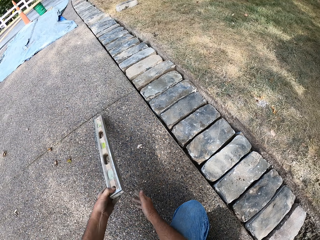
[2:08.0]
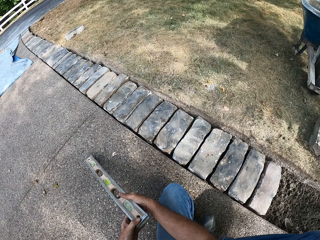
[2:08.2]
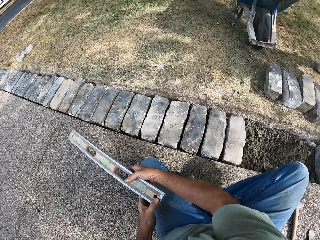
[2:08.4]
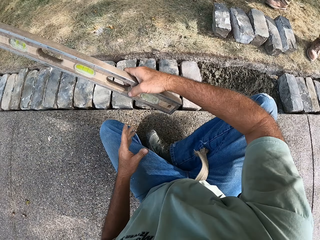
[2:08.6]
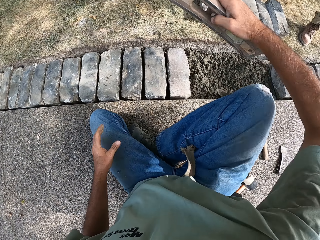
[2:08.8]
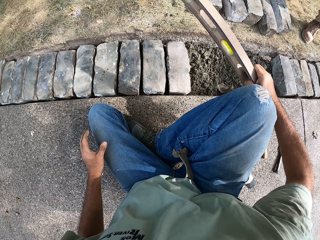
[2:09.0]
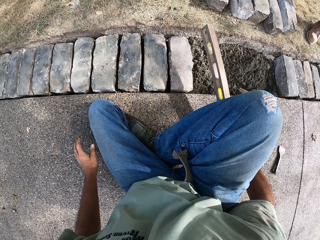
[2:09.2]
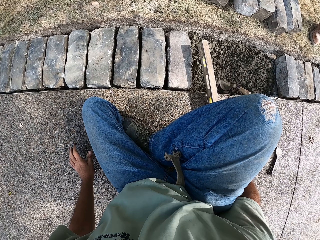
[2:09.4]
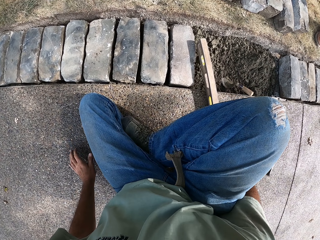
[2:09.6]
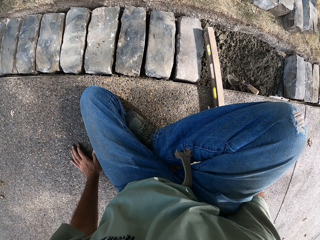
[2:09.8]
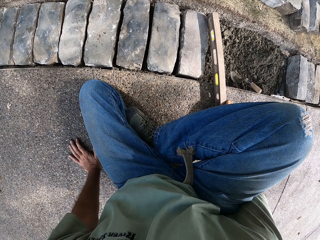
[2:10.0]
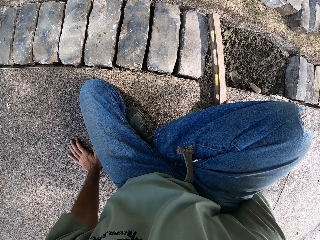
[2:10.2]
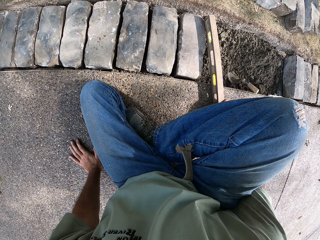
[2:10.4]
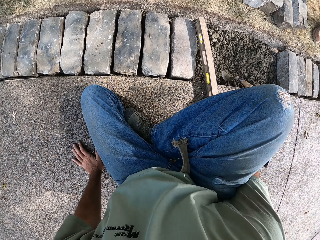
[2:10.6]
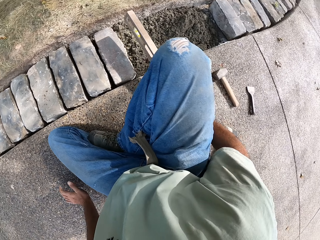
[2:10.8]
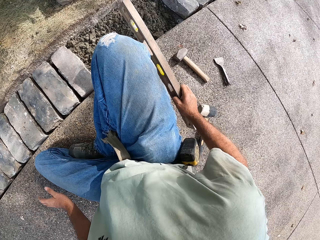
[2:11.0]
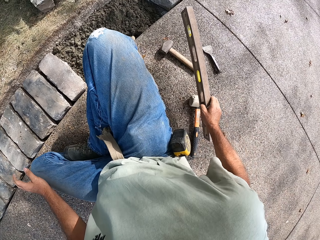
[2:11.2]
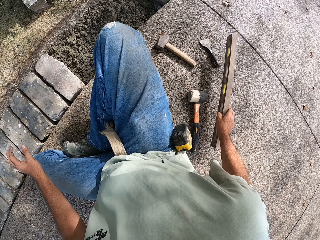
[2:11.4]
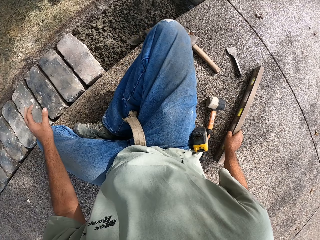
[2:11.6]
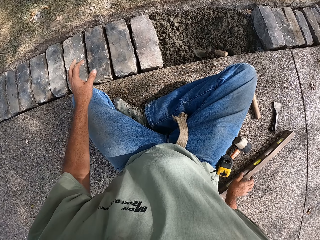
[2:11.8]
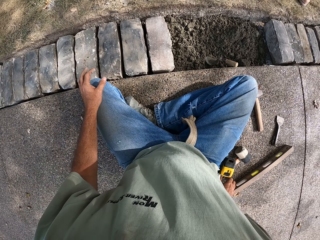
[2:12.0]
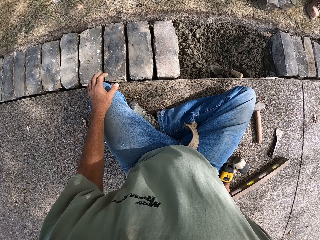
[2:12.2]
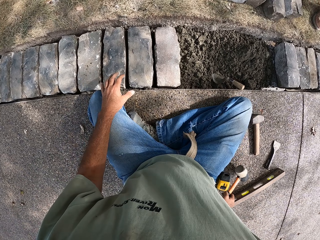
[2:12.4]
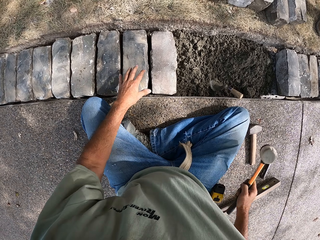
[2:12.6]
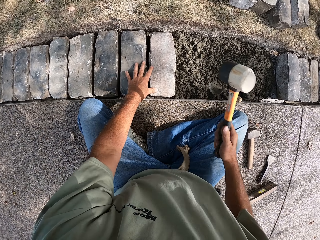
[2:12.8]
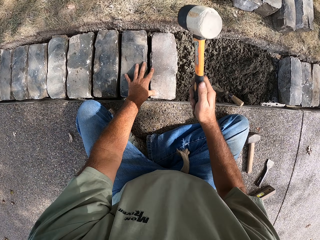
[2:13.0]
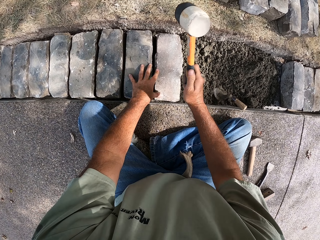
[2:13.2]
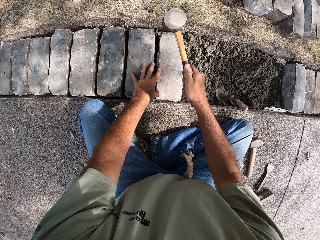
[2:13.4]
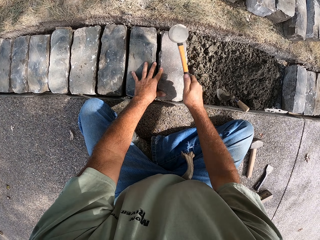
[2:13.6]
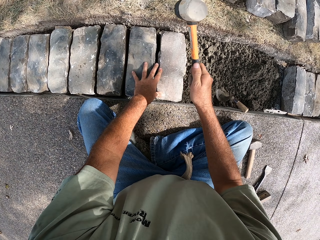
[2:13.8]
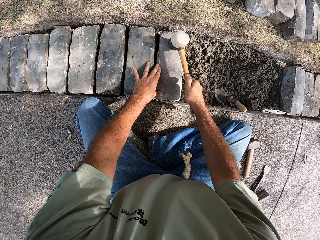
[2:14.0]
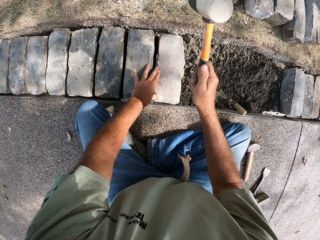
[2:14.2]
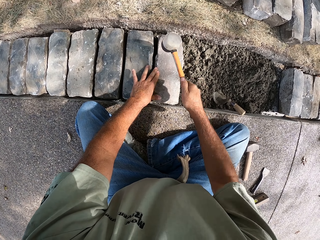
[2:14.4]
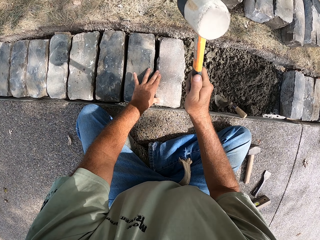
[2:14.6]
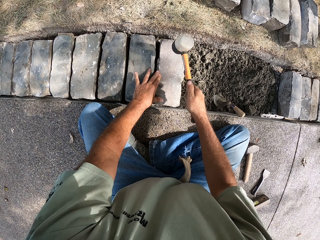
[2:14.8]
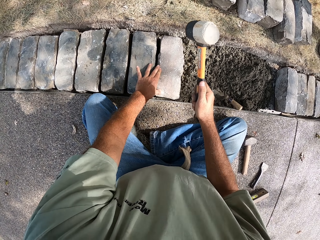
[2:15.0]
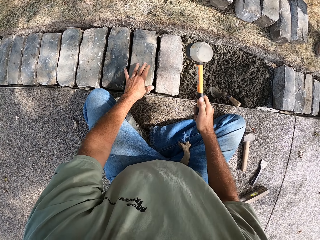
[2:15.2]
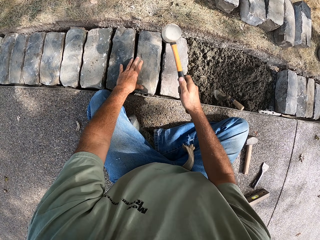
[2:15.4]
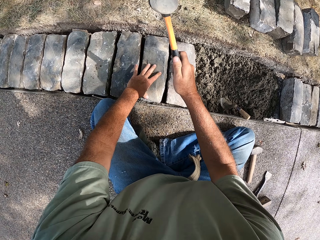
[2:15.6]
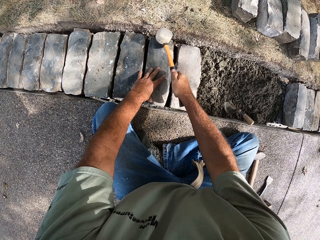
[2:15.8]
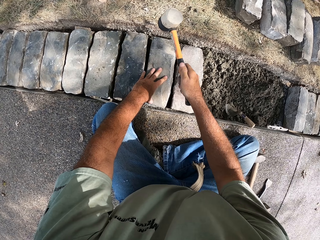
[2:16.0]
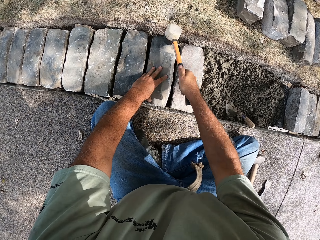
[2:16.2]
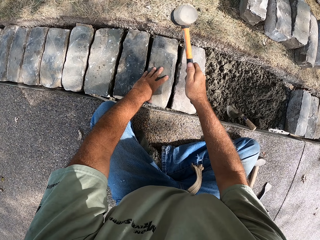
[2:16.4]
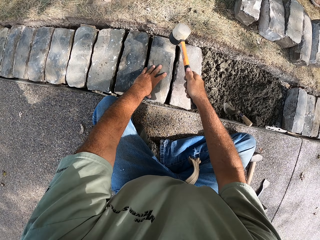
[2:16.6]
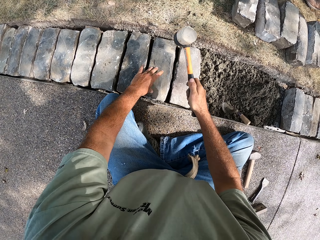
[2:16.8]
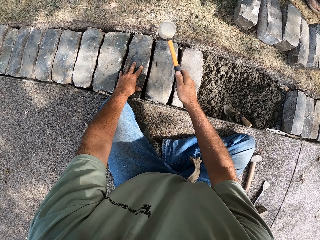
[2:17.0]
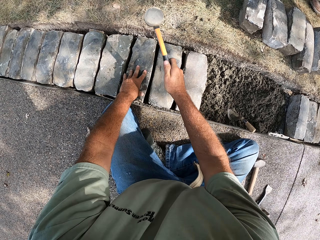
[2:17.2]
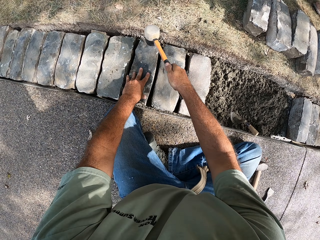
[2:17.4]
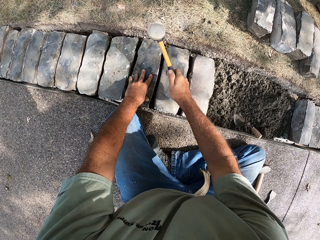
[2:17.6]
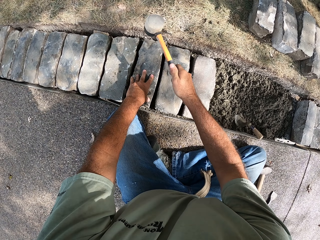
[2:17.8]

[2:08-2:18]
The camera wearer picks up a metal with his left hand. He reaches out for something. He puts the metal on the concrete. He puts the metal on the ground. He picks up a hammer with his right hand. He beats the block with the hammer.

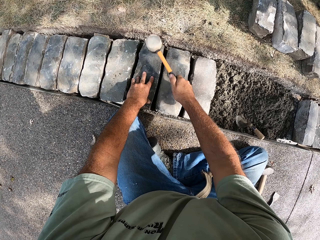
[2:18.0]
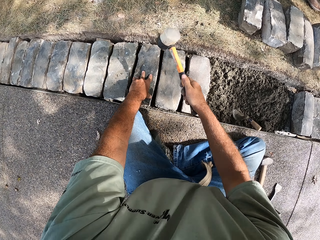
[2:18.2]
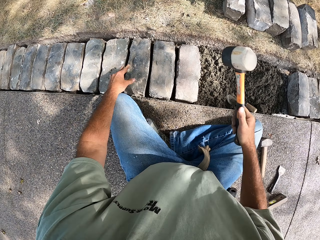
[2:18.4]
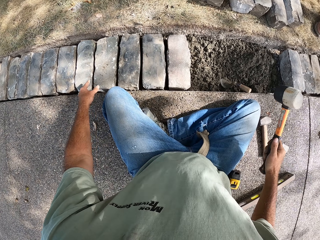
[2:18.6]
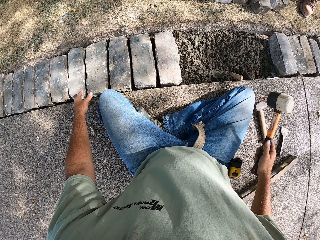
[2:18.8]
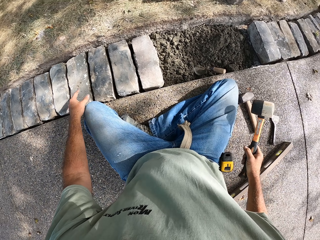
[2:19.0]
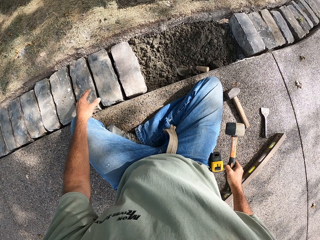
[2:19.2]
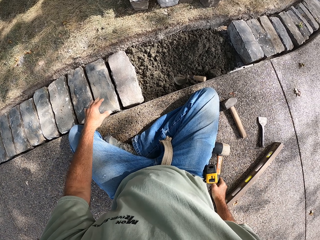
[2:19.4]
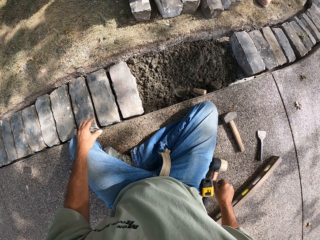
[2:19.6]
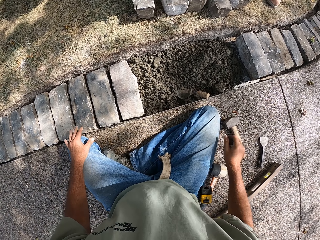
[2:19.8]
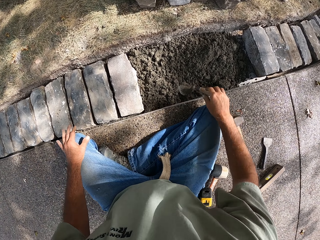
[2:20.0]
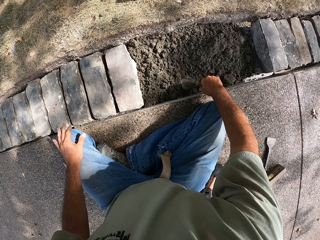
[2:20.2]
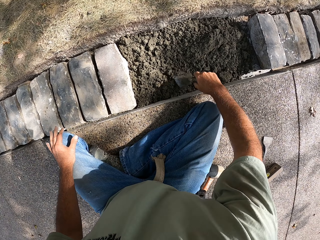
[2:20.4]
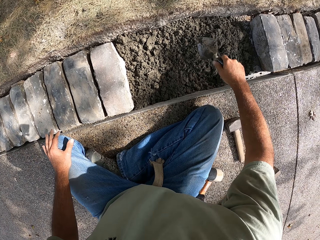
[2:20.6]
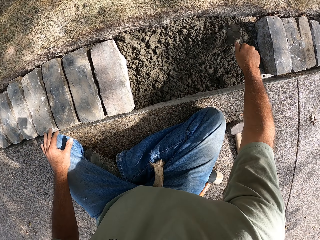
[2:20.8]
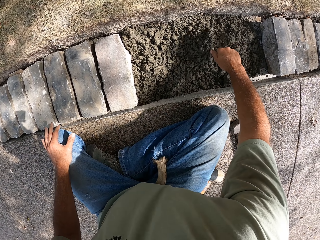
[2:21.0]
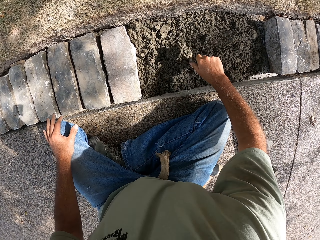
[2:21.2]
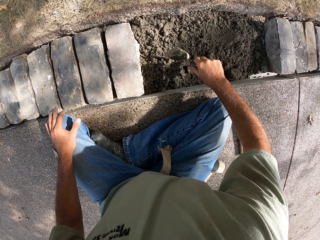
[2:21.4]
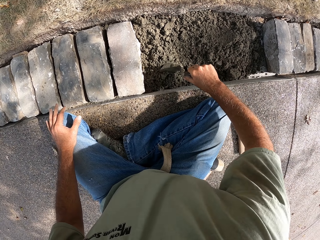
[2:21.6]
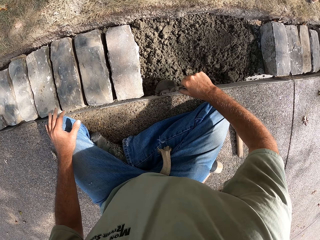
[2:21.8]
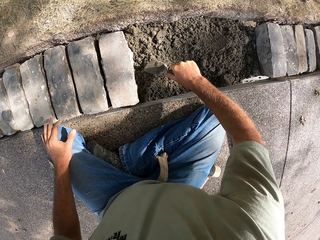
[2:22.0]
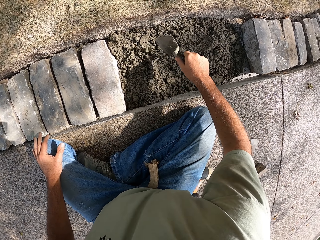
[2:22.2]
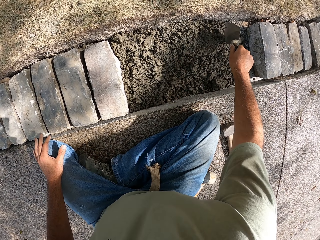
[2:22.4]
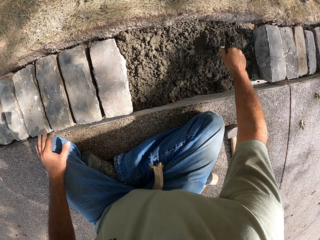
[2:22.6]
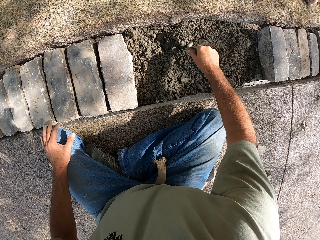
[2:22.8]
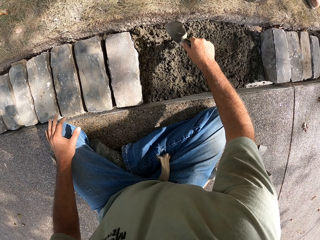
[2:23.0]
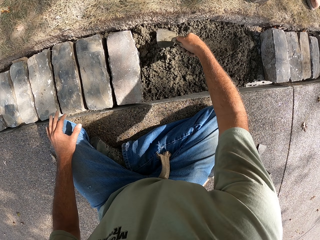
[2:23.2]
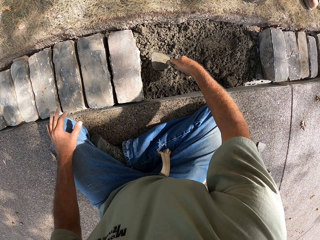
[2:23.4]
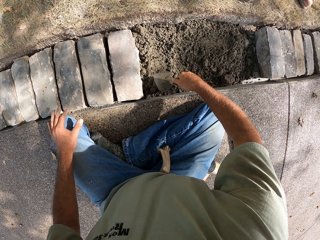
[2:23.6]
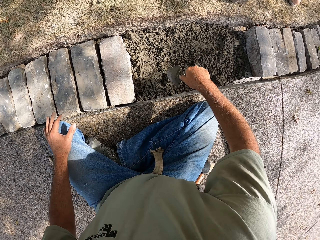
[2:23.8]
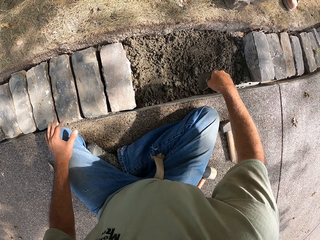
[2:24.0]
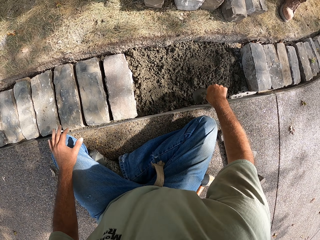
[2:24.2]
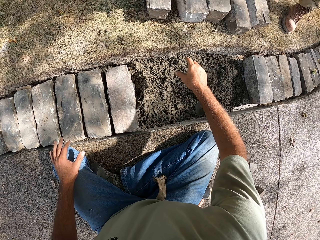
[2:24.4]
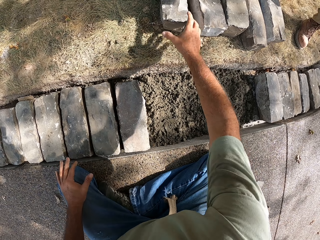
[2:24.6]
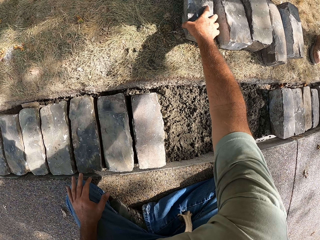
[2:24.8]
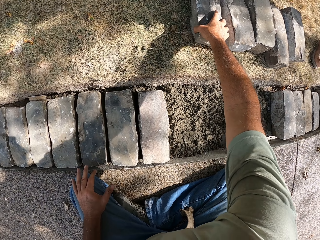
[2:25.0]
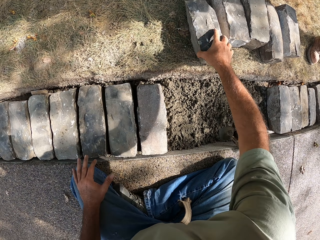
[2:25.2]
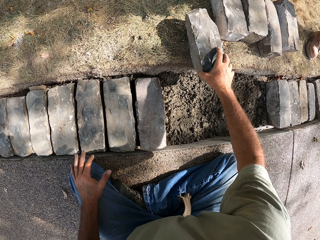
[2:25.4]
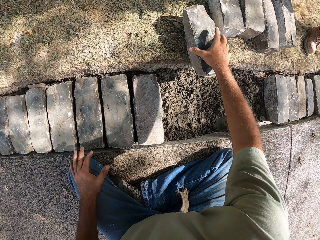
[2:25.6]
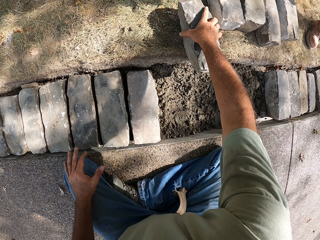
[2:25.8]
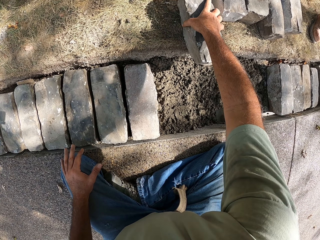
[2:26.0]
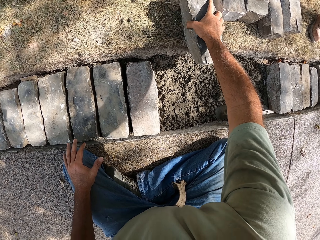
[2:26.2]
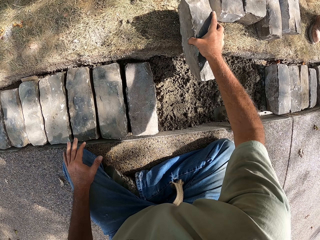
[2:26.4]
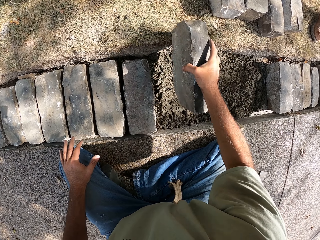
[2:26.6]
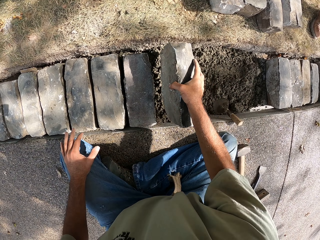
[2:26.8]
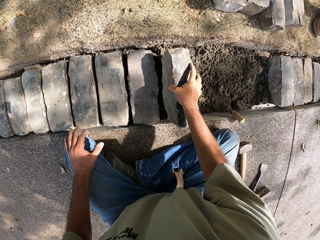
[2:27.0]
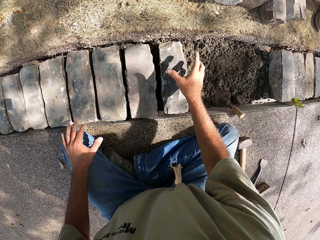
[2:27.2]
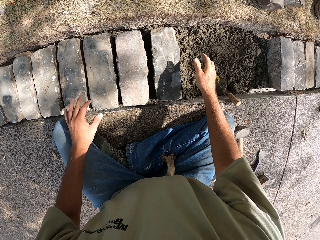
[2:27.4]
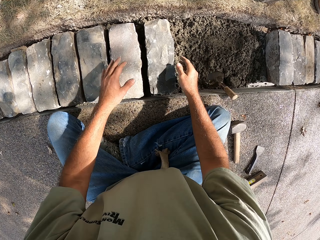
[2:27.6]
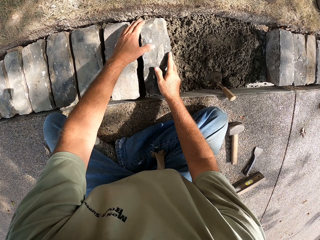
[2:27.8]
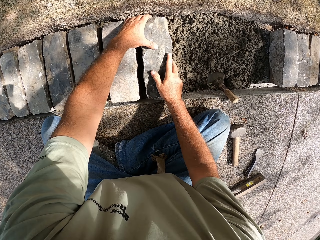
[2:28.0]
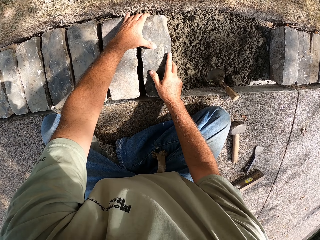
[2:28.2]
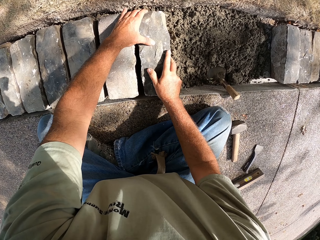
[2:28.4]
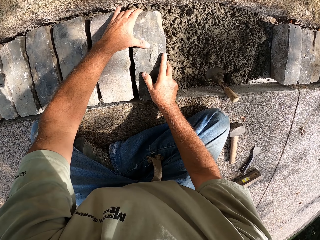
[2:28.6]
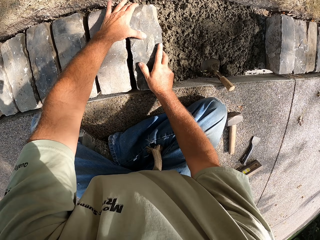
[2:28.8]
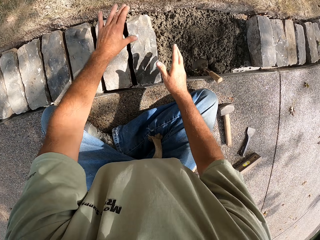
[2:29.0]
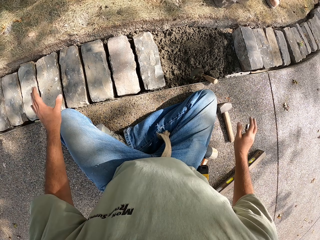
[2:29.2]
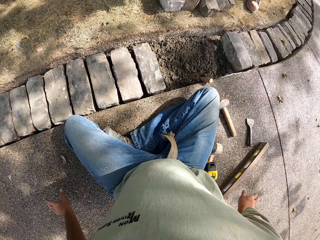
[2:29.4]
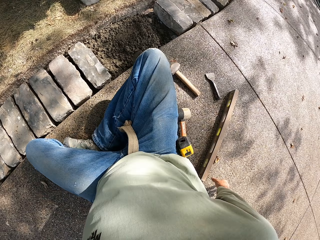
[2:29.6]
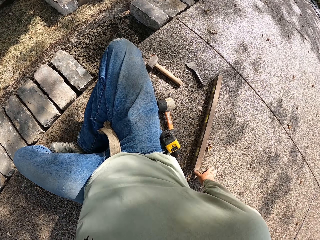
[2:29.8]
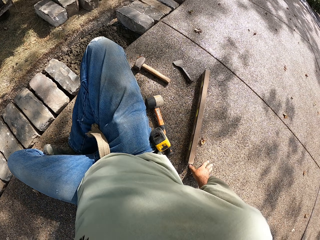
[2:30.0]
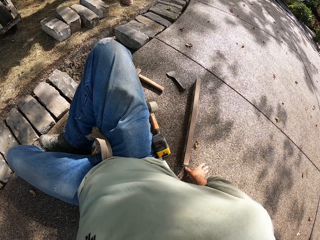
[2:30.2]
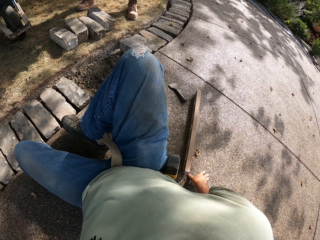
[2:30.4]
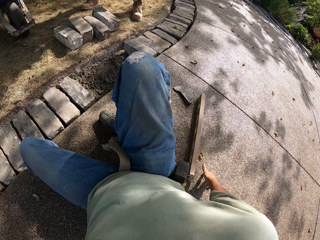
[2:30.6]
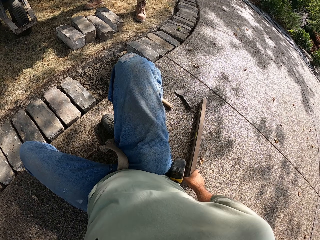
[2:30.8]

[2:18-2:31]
The camera wearer puts the hammer on the ground. He picks up a trowel with his right hand. He flattens the concrete with the trowel. He gathers the concrete. He puts the trowel on the concrete. He picks up the brick. He places the brick on the concrete.
